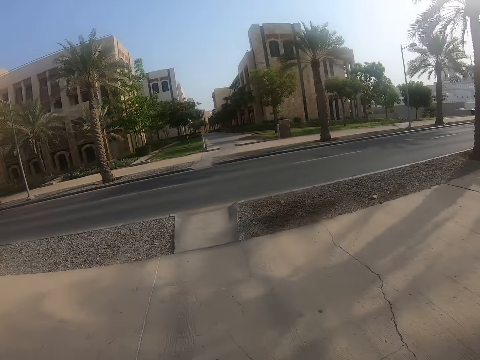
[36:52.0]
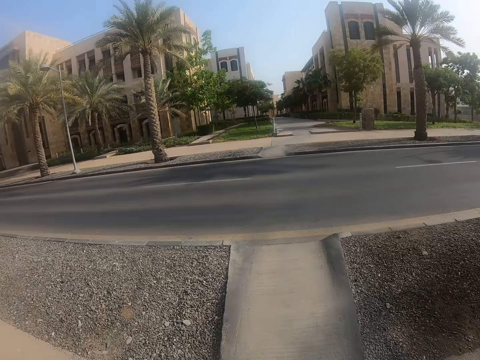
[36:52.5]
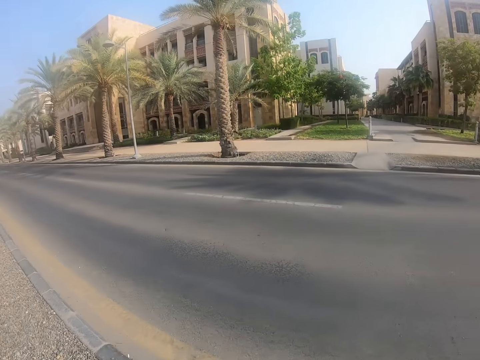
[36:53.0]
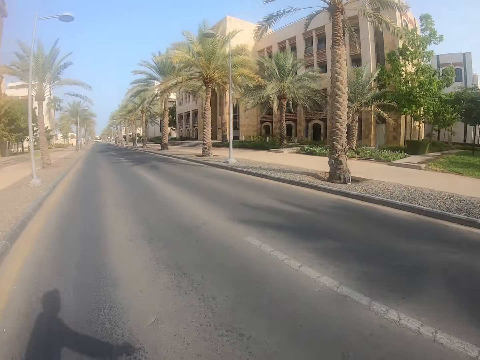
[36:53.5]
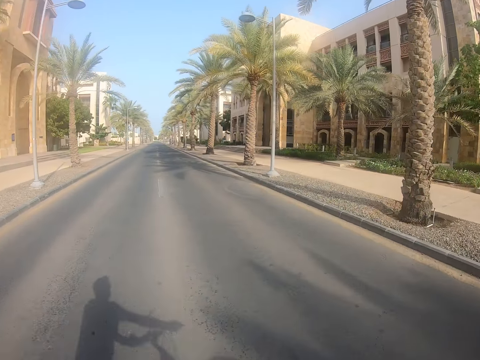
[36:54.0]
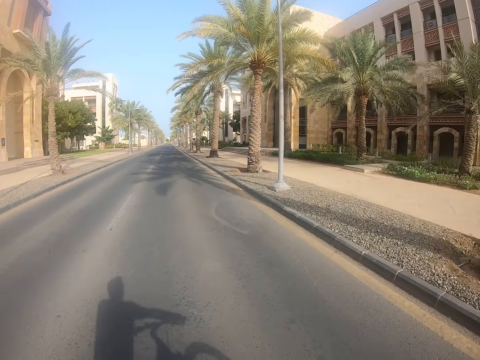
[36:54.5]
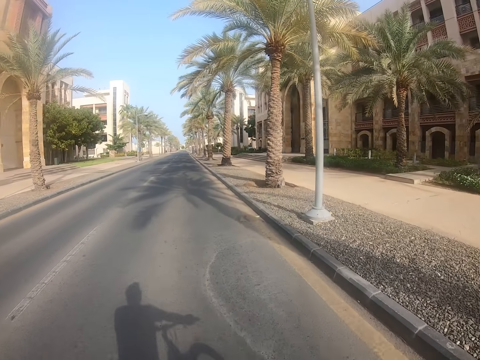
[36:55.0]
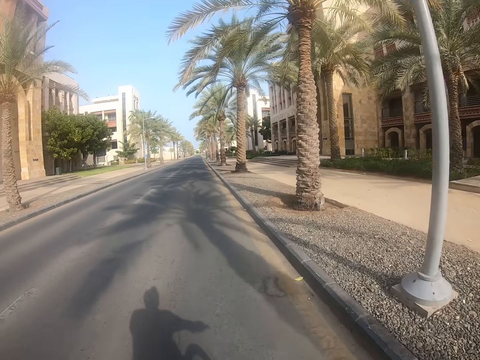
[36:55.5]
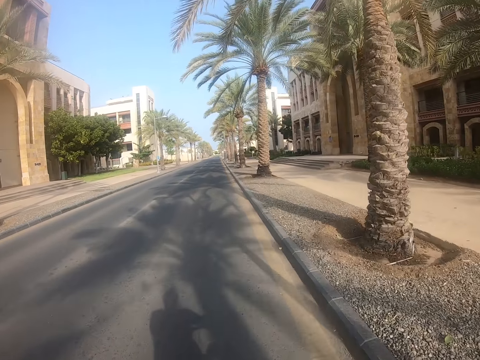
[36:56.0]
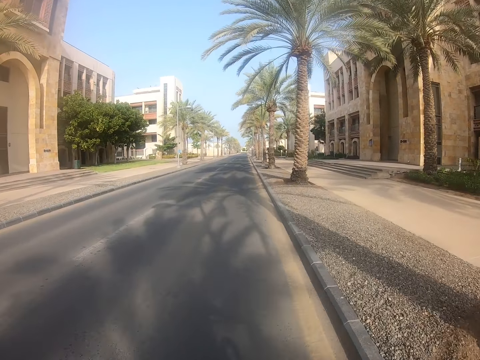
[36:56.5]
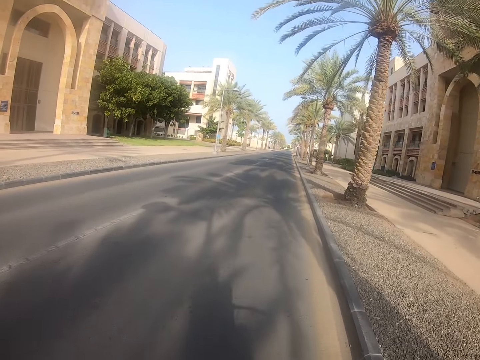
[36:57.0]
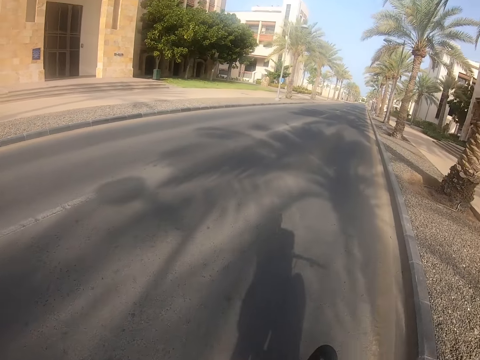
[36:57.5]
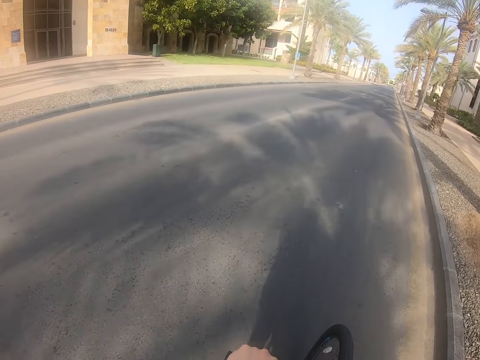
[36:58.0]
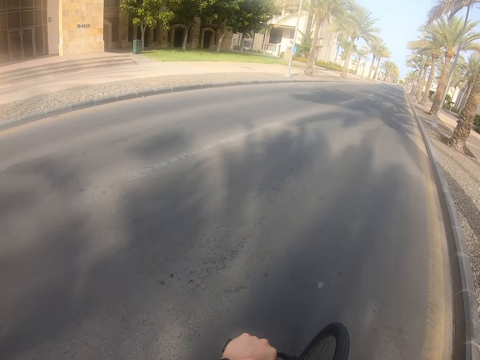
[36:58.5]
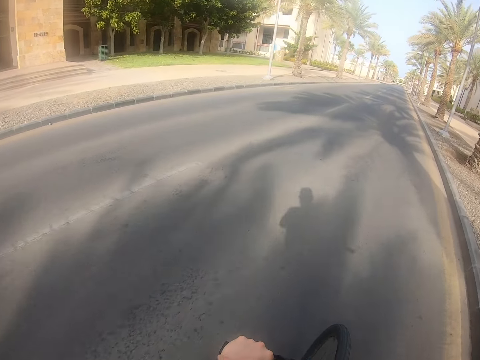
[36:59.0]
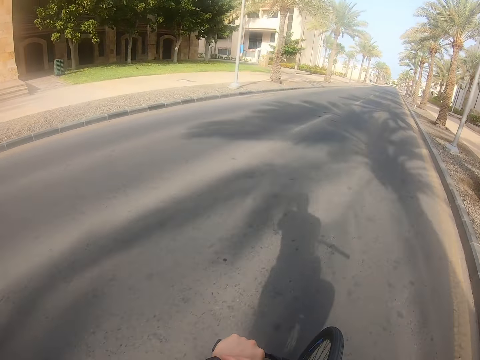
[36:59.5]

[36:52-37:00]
The camera wearer turns to the left. They turn around.

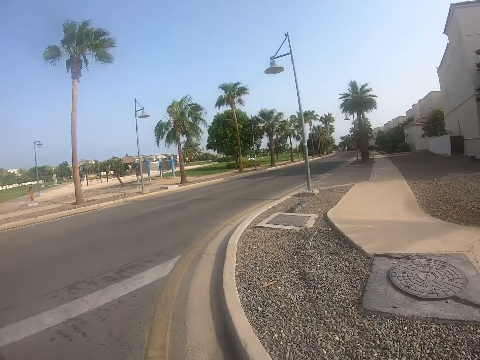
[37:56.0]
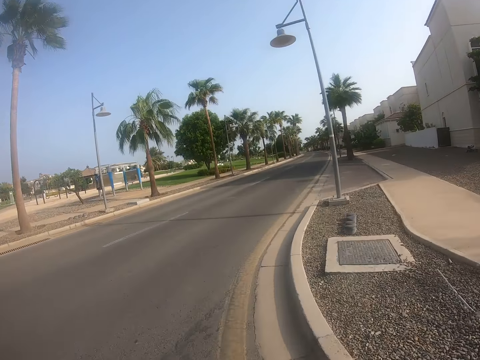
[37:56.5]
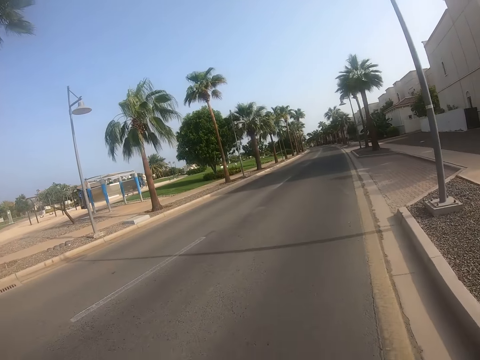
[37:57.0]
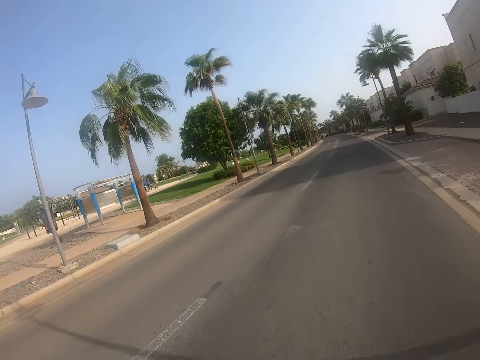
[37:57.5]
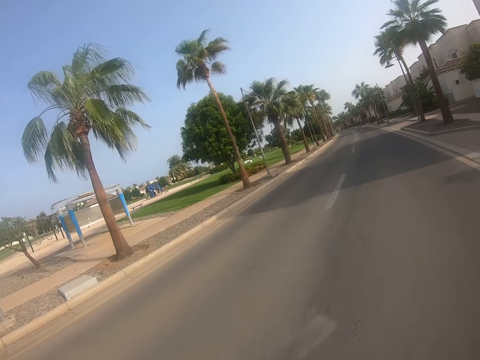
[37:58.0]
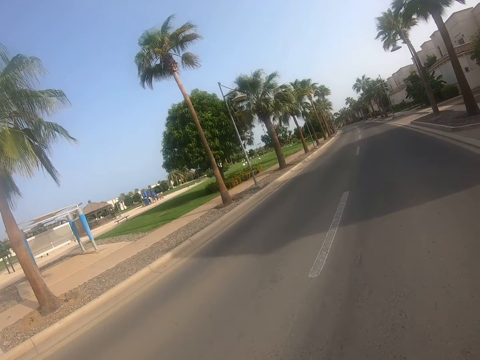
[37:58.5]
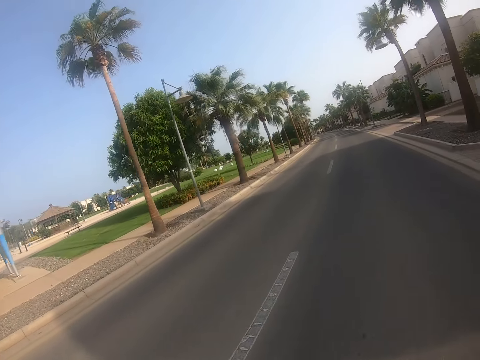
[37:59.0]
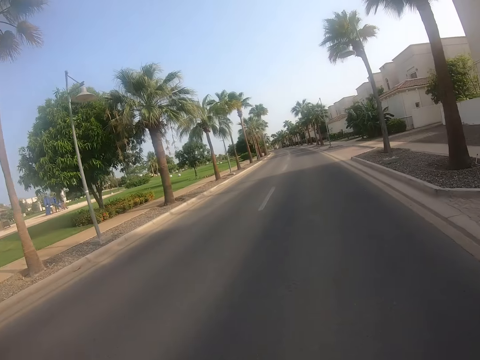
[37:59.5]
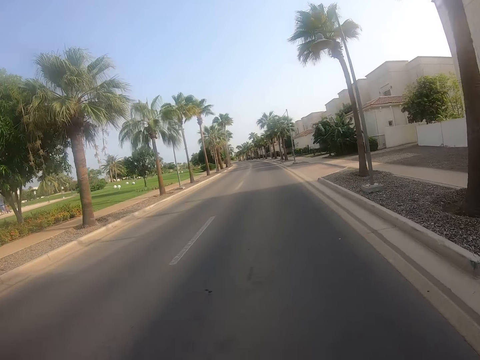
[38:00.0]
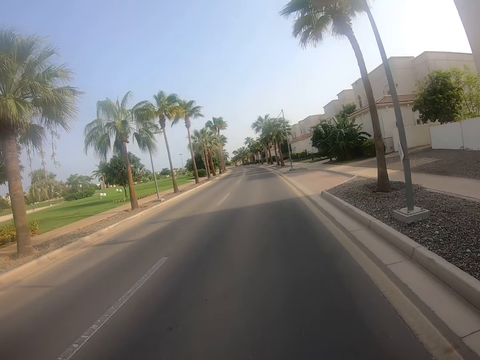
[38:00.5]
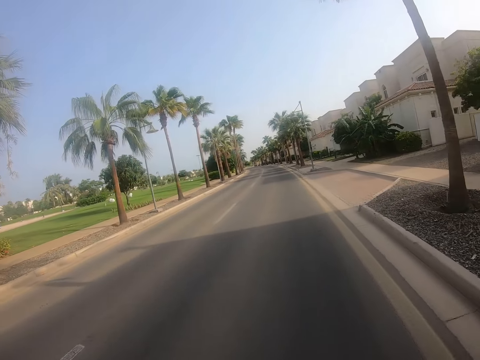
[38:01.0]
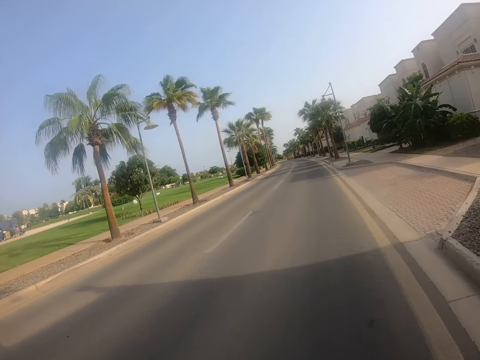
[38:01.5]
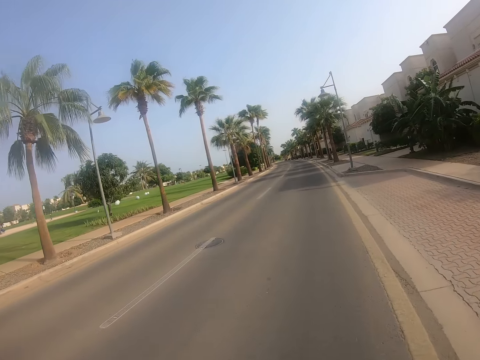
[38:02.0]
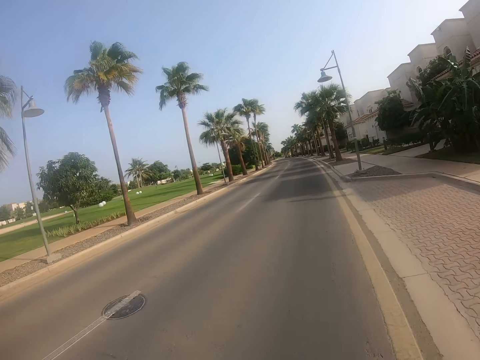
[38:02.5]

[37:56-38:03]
The camera wearer turns to the right.

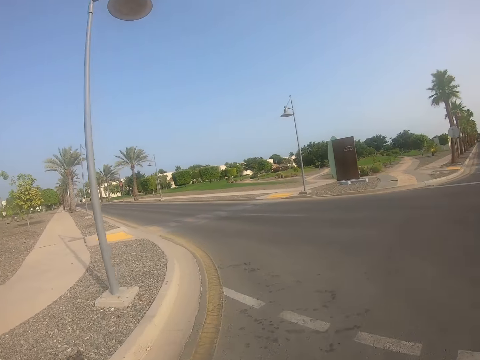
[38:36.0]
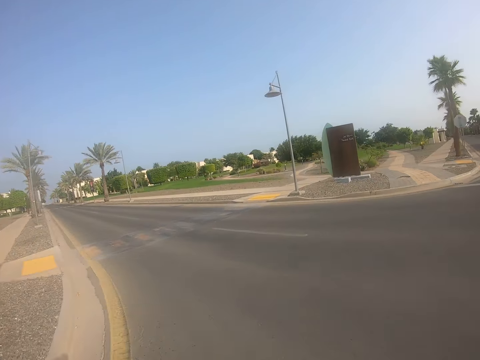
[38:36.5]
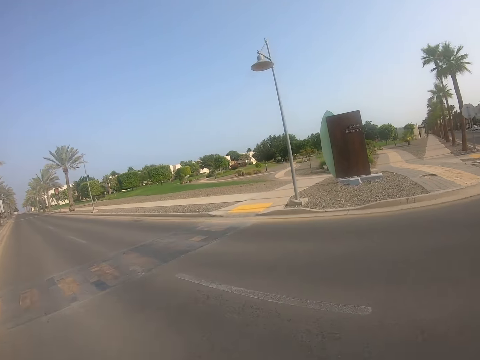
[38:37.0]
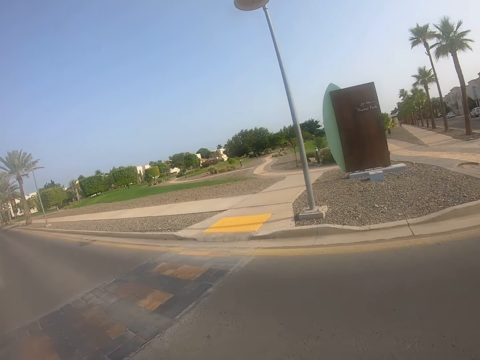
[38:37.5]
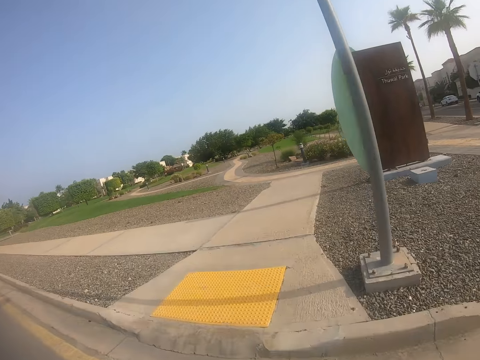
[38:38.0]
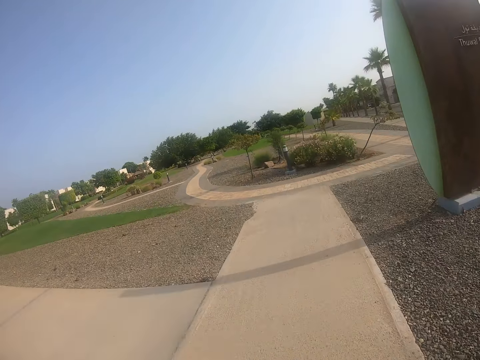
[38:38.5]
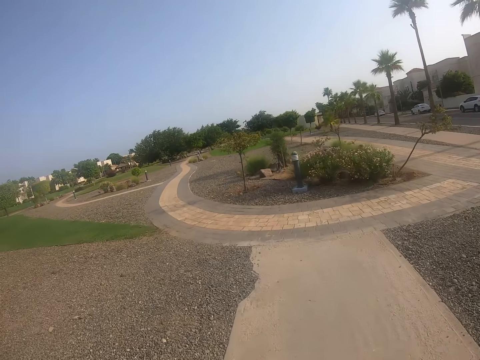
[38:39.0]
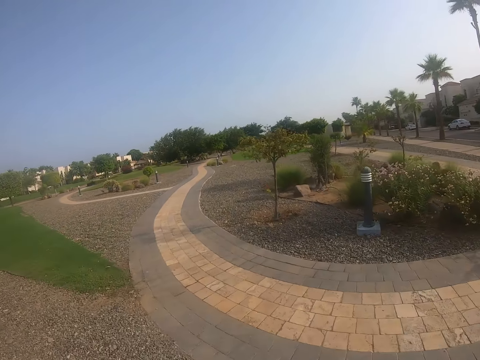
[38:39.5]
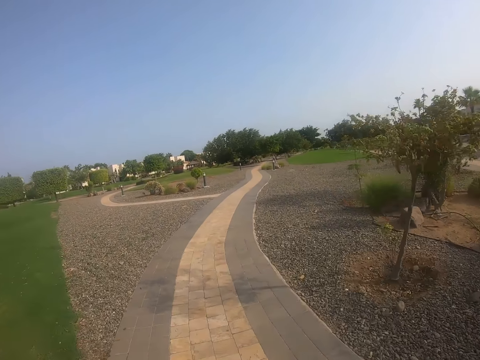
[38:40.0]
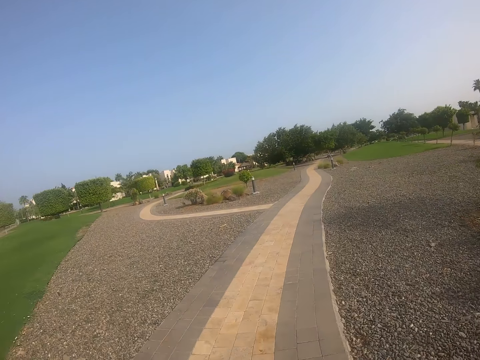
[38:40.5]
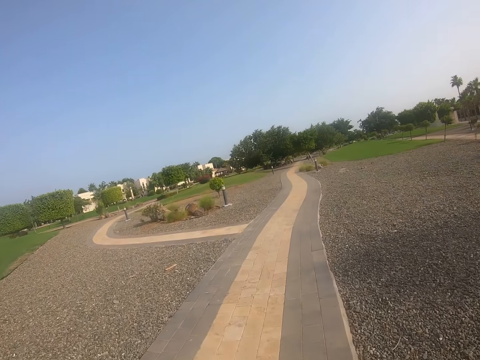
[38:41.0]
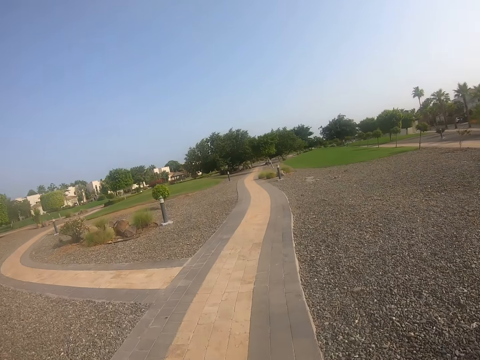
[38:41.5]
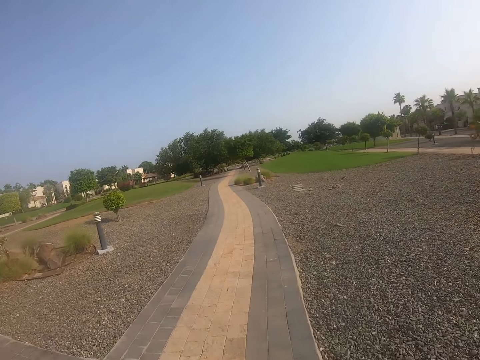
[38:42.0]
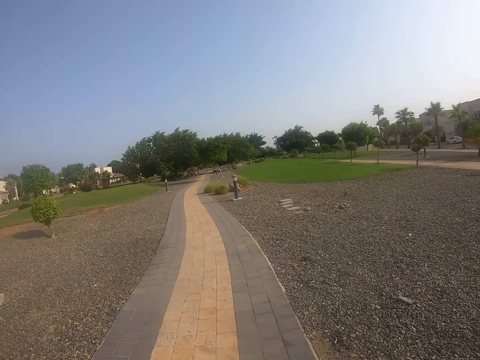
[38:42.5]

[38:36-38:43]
The camera wearer turns to the left.

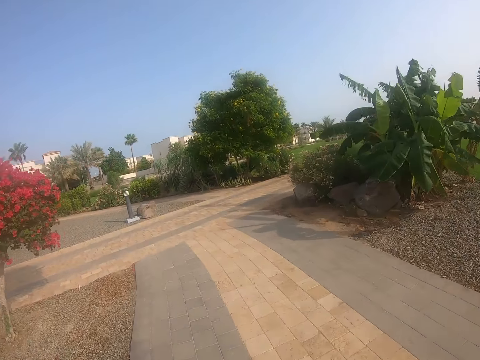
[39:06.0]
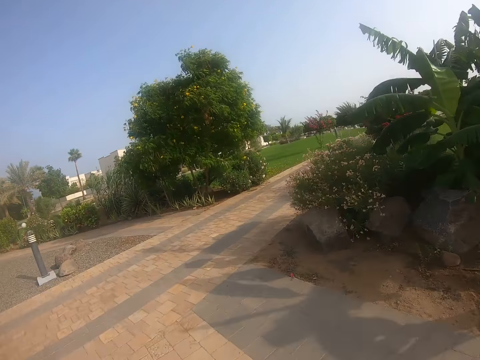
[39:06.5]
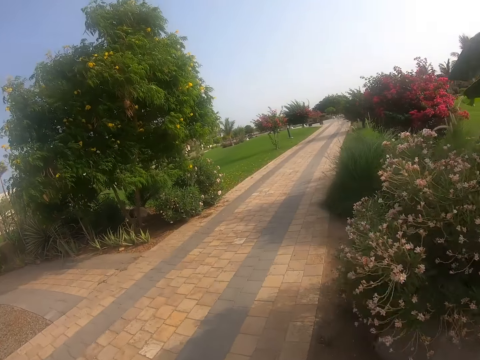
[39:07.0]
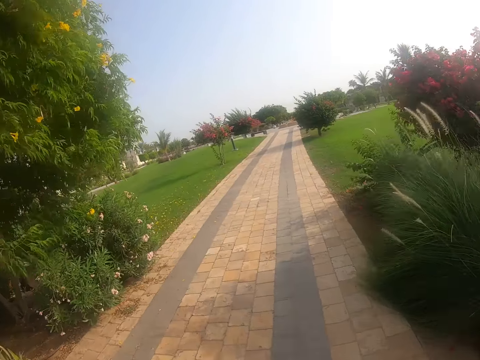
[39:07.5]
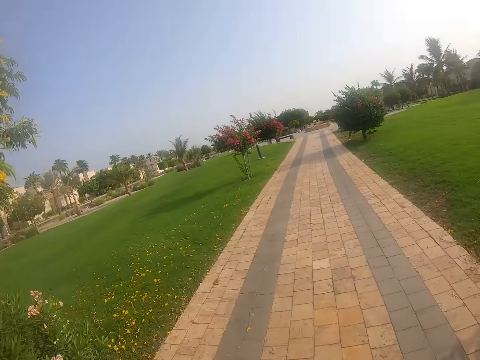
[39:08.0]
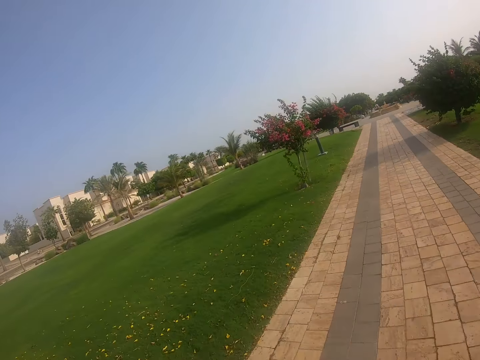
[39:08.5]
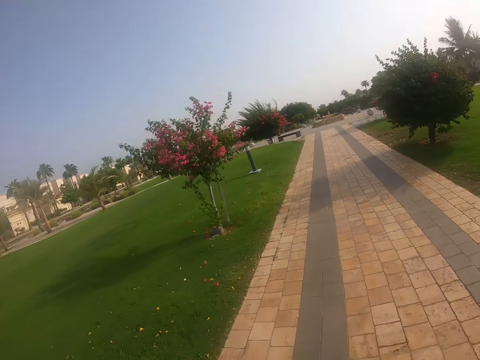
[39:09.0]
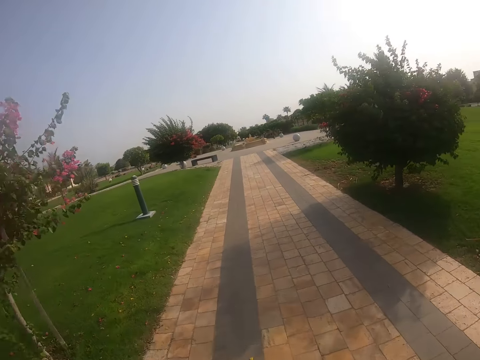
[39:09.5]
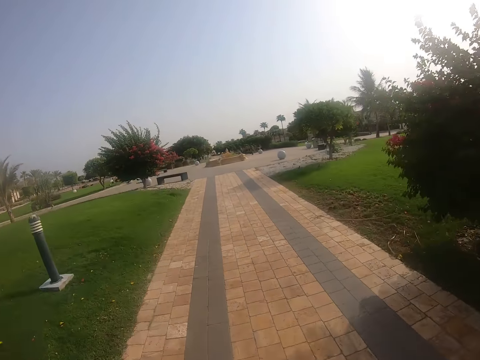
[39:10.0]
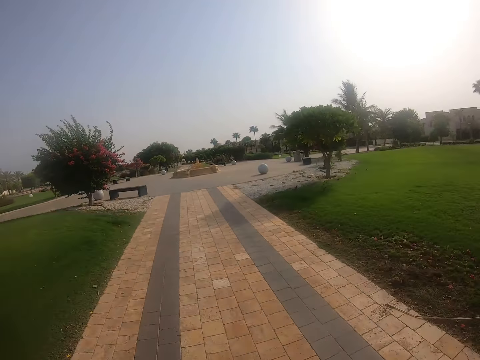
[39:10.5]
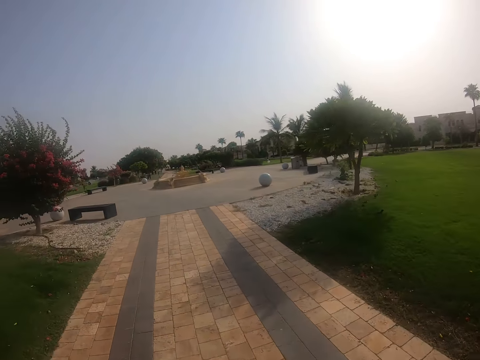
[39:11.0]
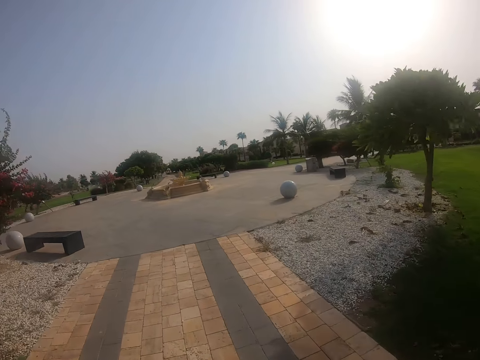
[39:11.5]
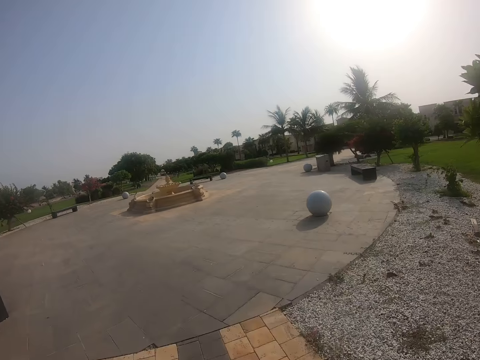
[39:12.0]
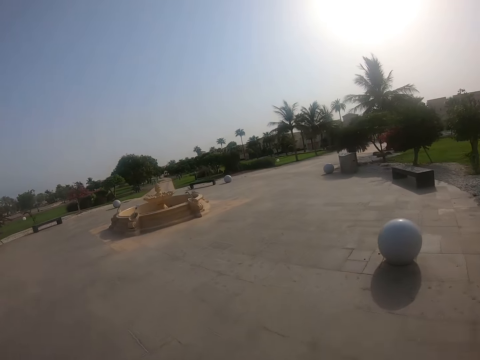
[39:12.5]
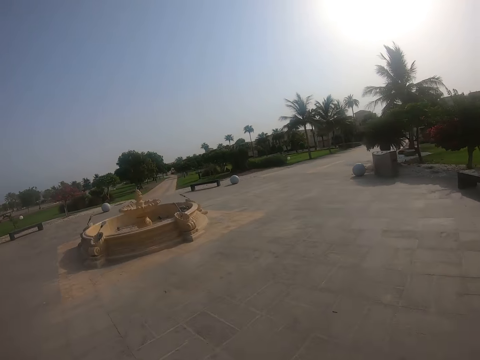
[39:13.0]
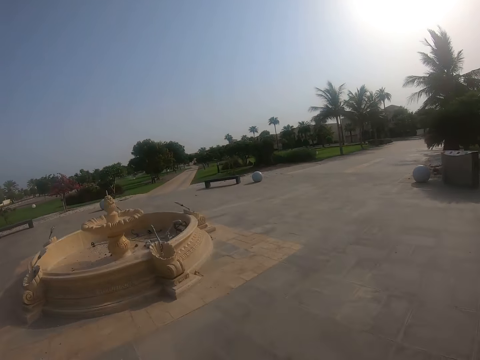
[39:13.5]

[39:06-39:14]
The camera wearer turns to the right.
